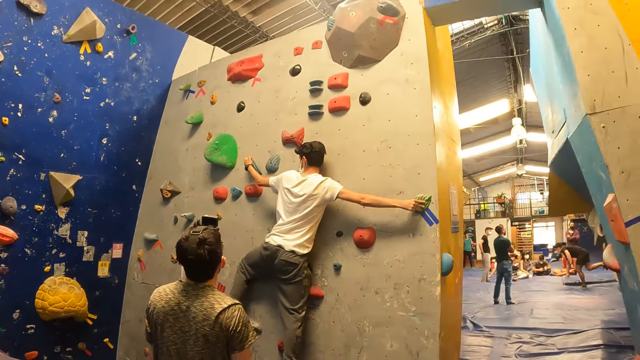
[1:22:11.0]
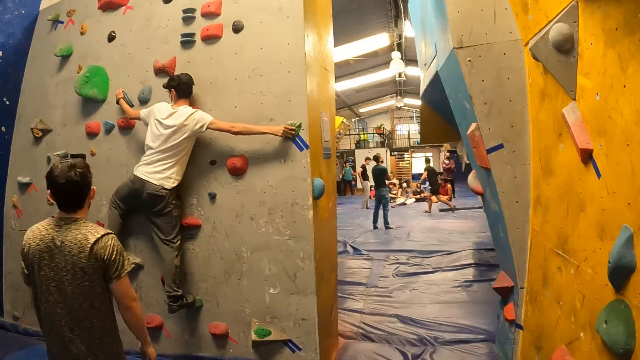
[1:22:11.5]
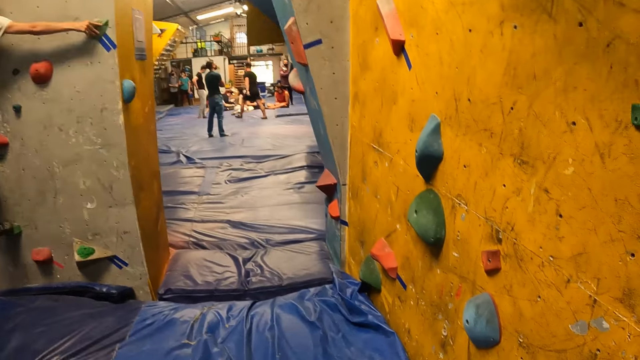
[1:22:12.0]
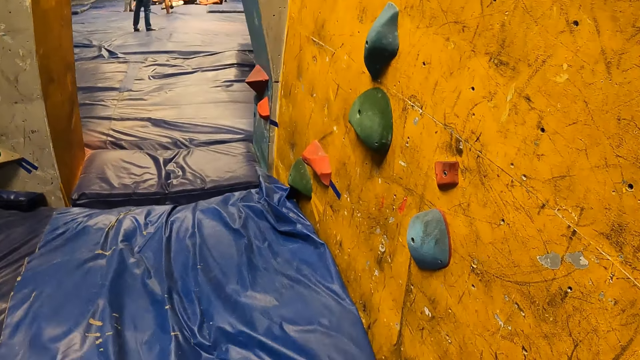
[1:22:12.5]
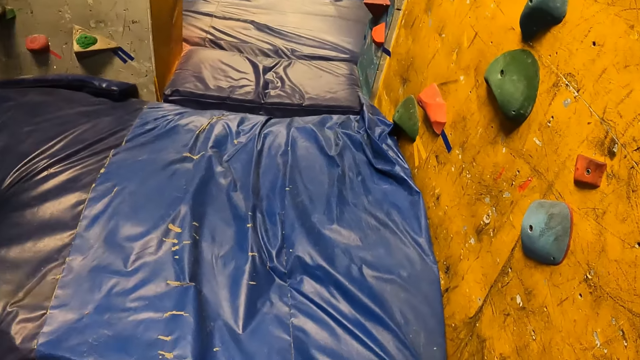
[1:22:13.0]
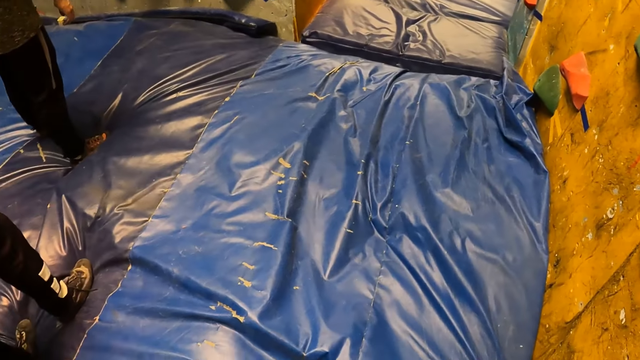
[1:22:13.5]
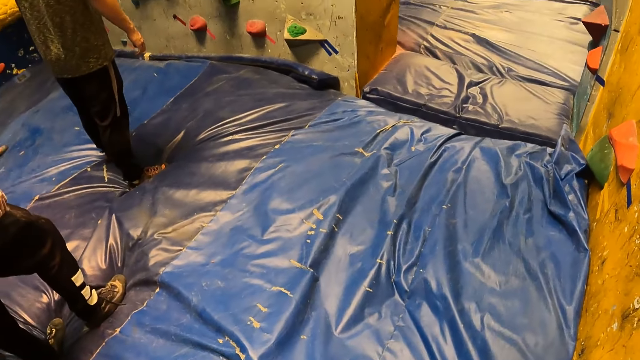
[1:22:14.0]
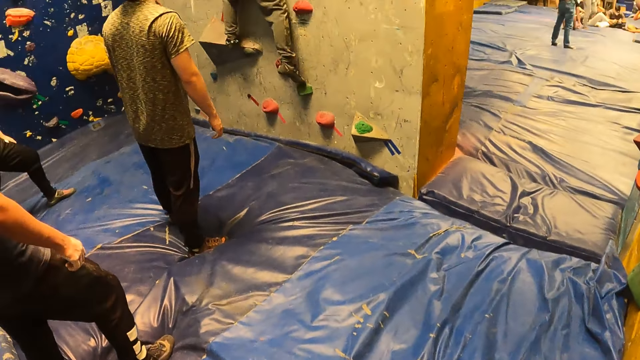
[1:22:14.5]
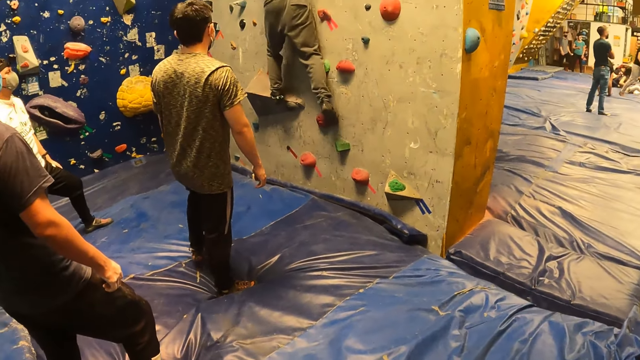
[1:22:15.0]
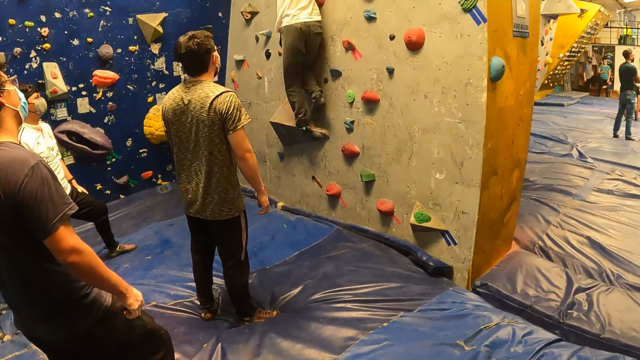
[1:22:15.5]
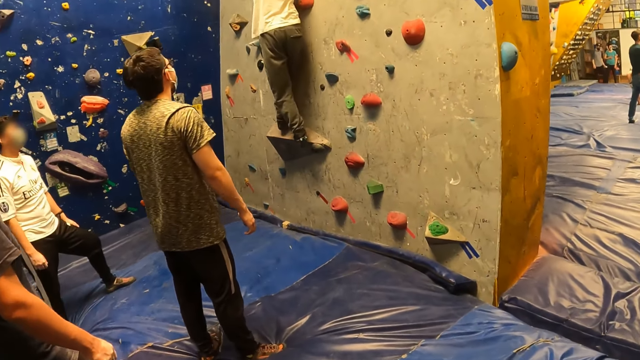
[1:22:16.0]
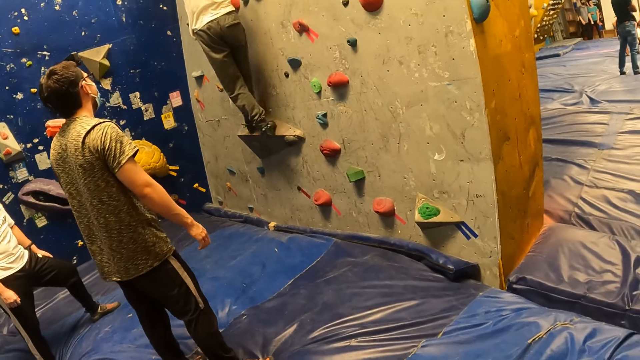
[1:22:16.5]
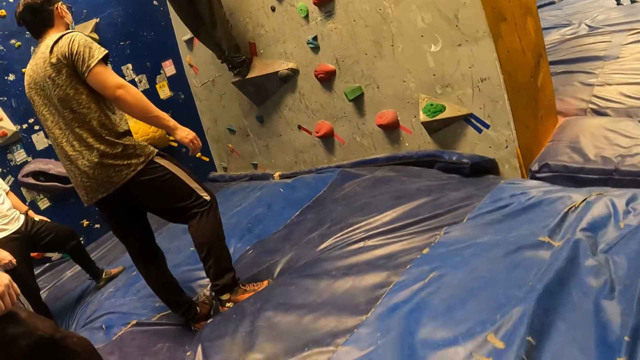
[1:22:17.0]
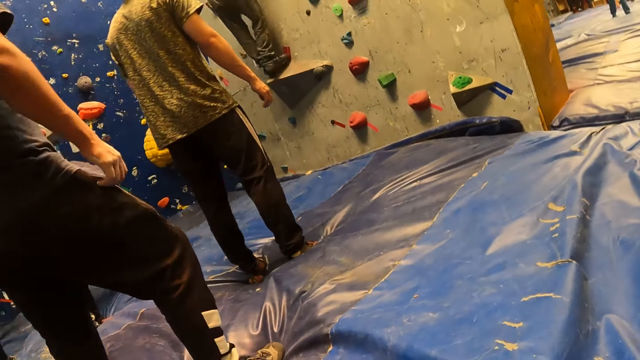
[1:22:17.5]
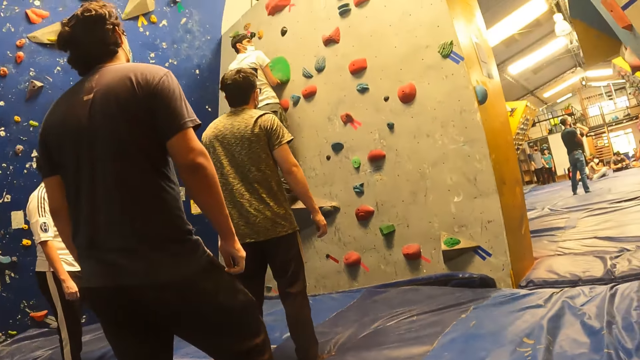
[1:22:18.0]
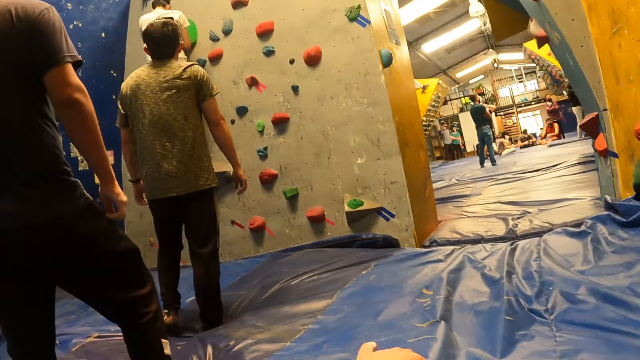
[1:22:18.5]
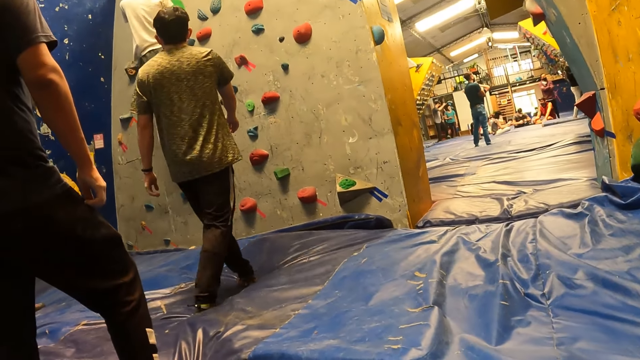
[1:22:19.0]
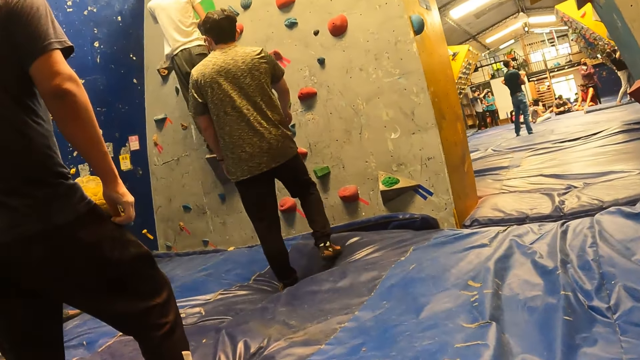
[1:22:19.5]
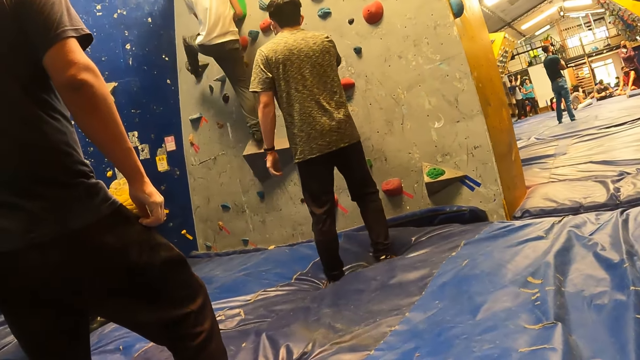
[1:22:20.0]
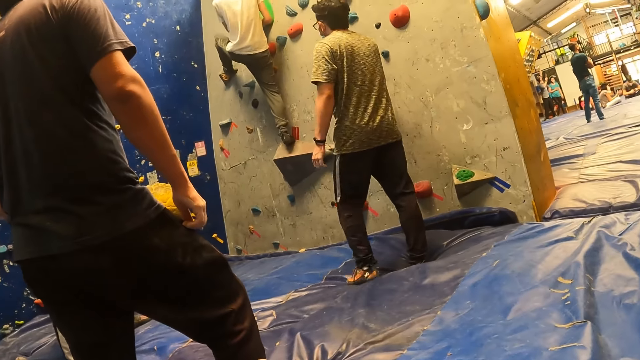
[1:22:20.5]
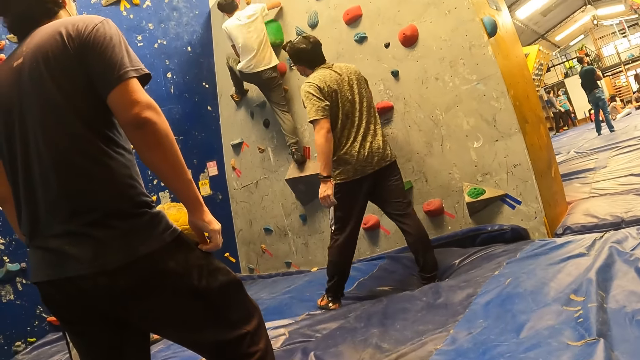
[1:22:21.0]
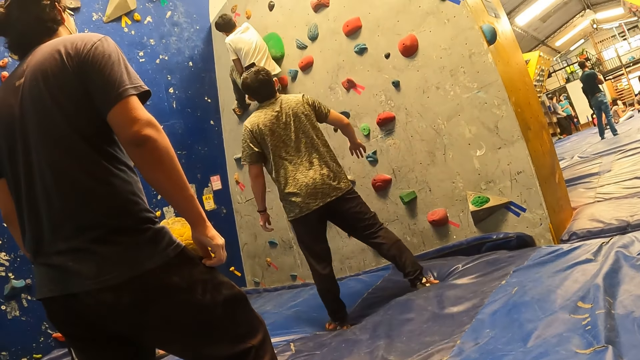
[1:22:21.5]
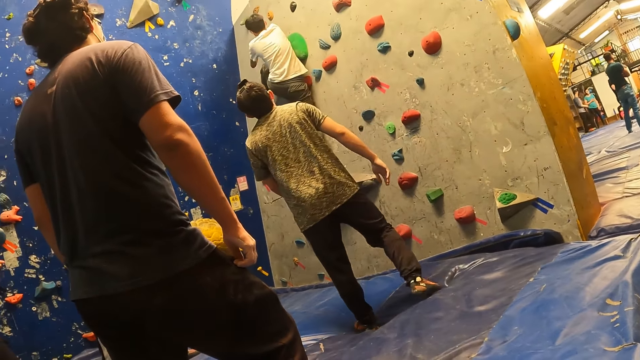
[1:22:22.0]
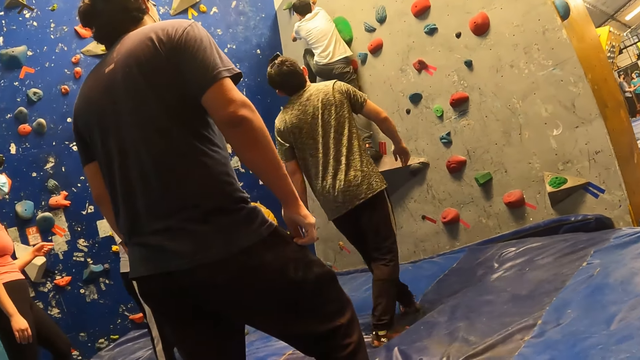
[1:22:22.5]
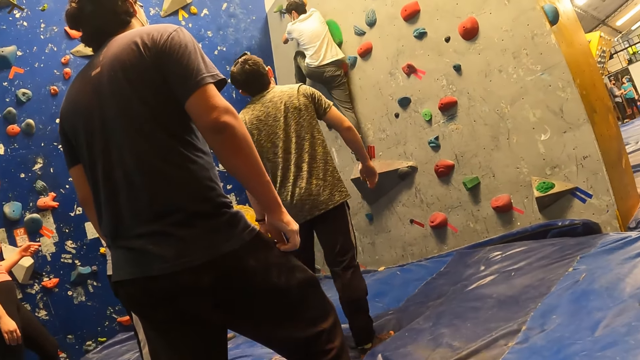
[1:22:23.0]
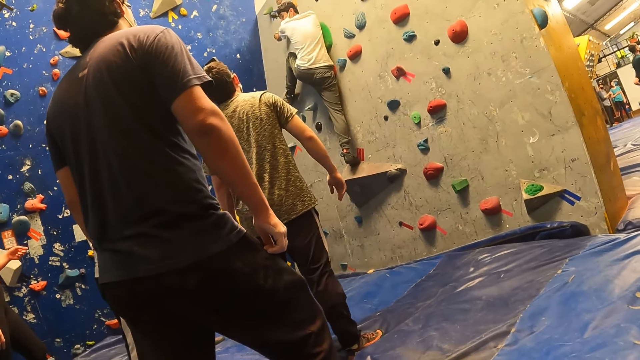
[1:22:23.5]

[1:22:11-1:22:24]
A man climbs the wall. The camera wearer looks at the floor. The man climbs a rock with his hands and legs. Another man steps forward.

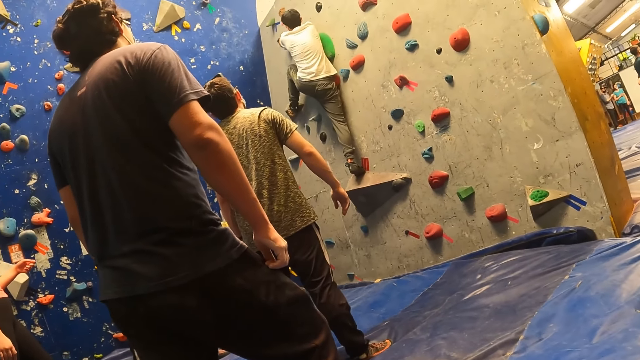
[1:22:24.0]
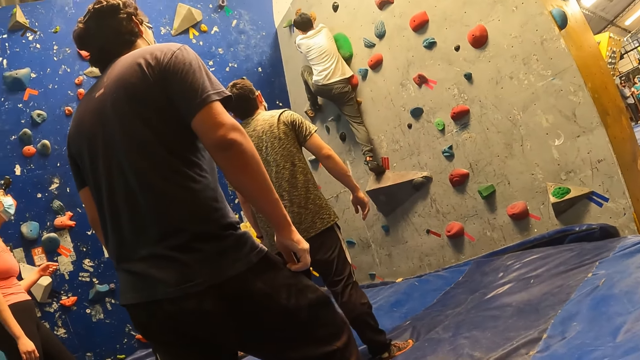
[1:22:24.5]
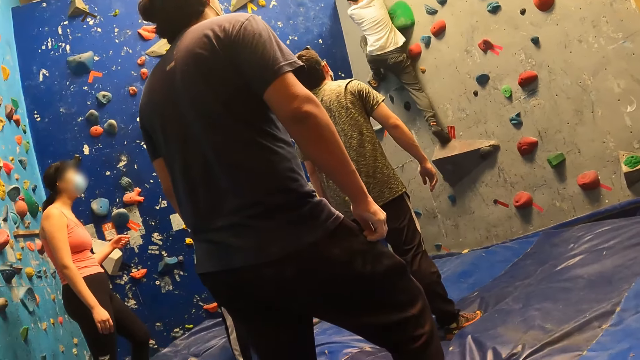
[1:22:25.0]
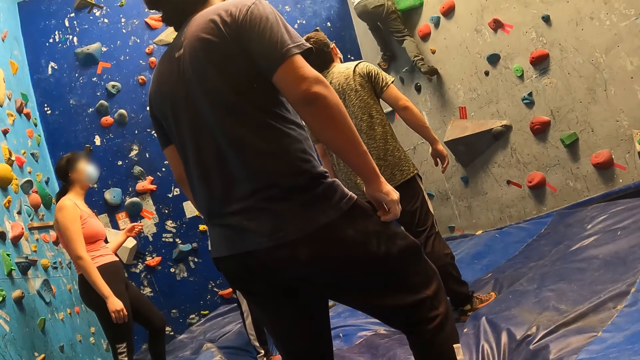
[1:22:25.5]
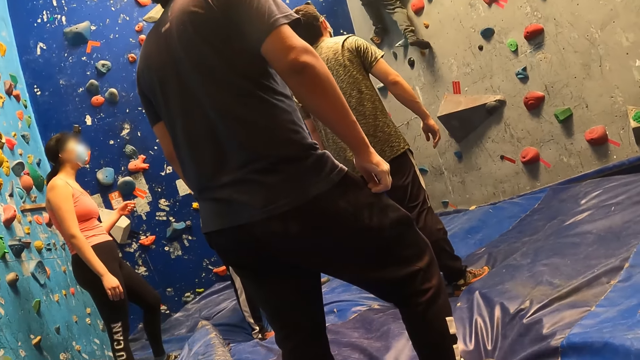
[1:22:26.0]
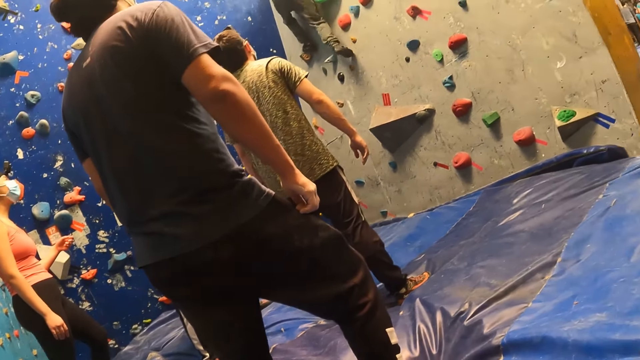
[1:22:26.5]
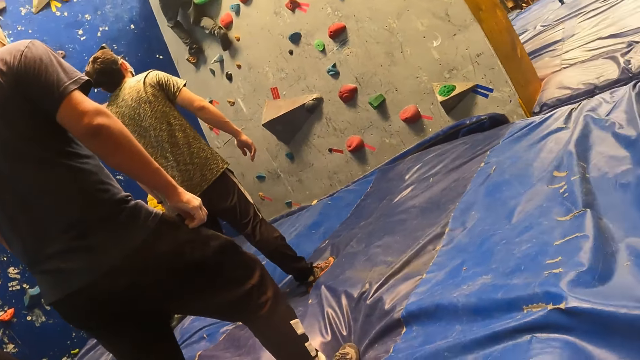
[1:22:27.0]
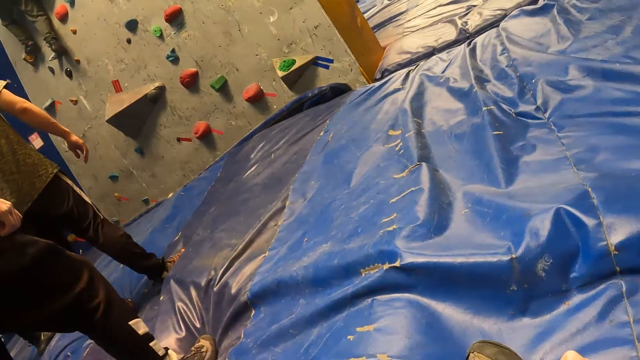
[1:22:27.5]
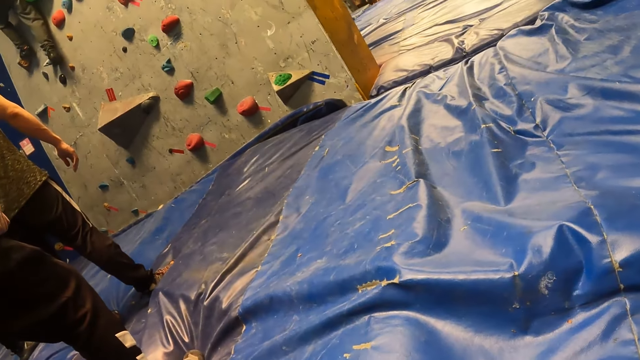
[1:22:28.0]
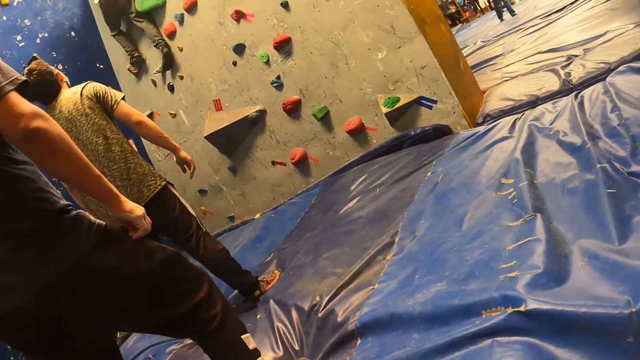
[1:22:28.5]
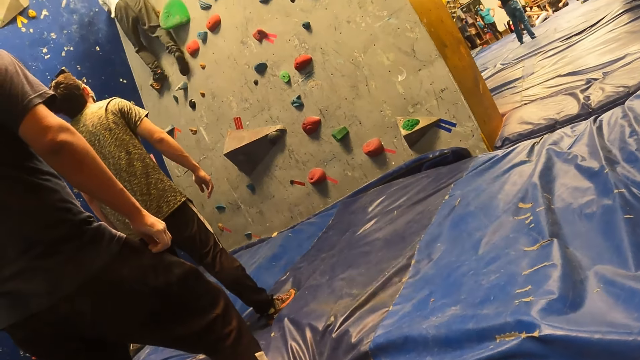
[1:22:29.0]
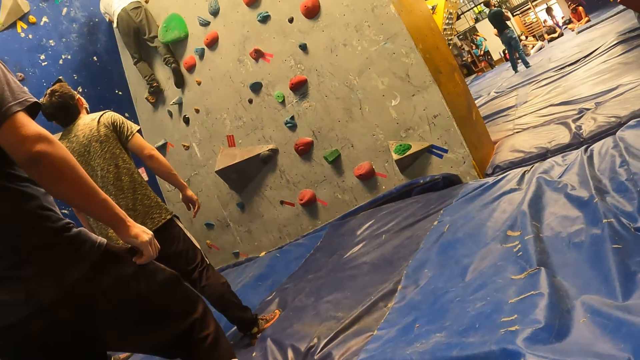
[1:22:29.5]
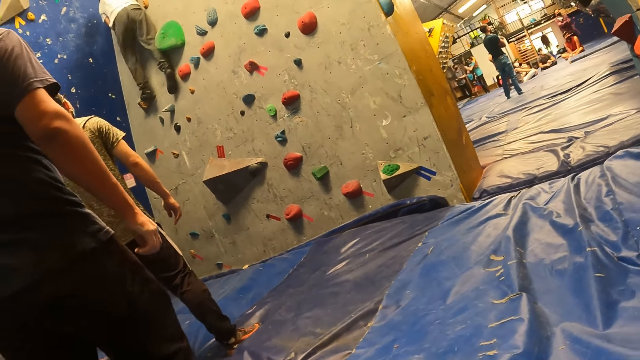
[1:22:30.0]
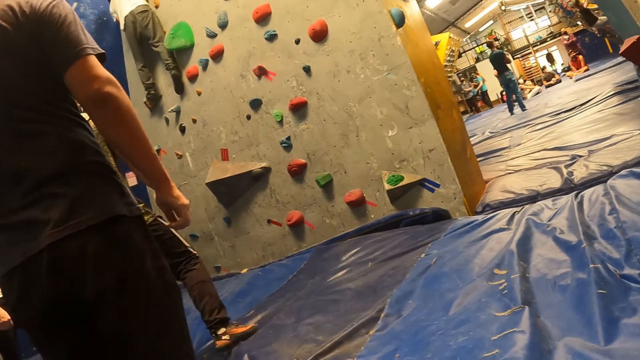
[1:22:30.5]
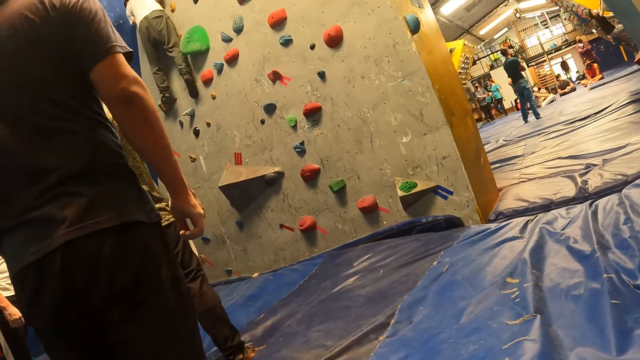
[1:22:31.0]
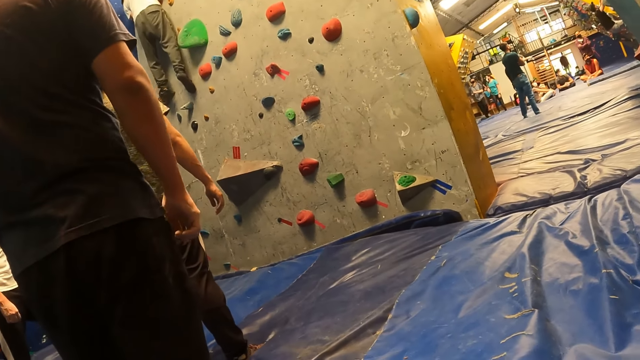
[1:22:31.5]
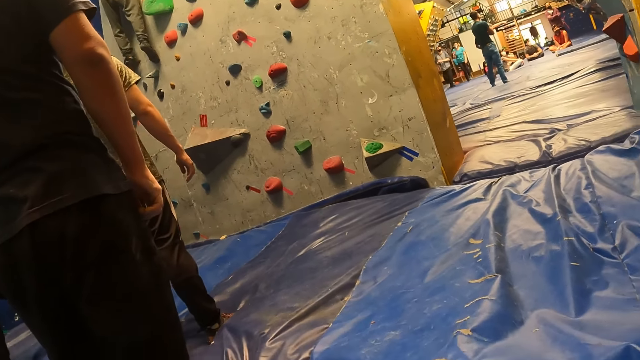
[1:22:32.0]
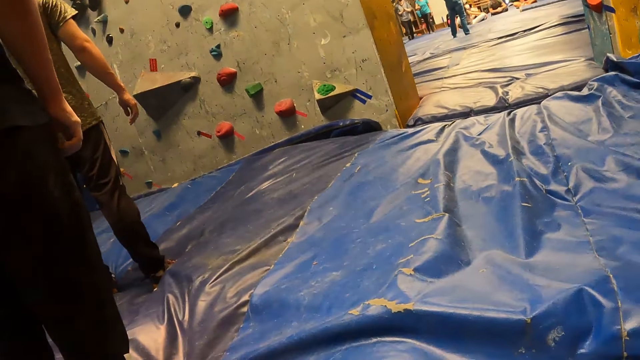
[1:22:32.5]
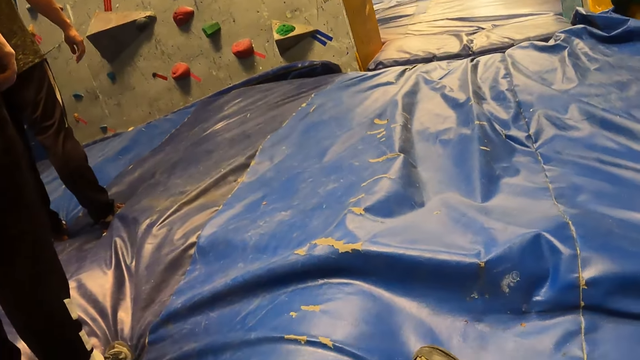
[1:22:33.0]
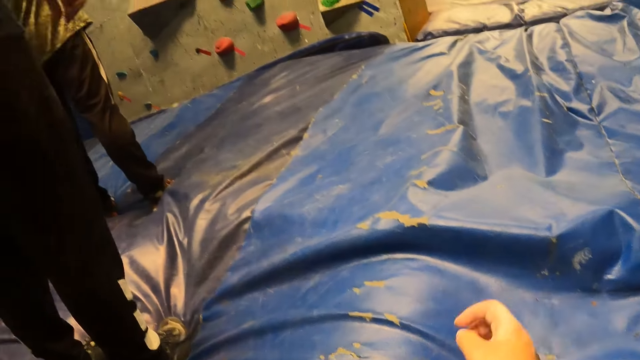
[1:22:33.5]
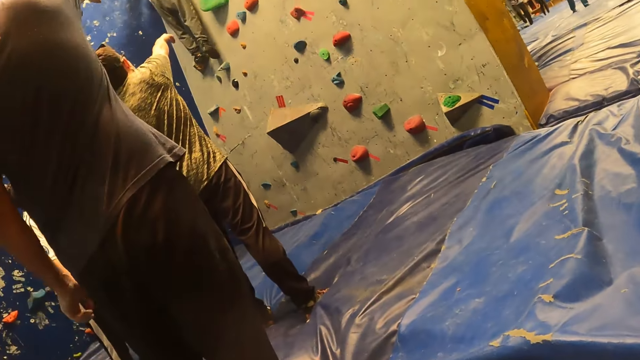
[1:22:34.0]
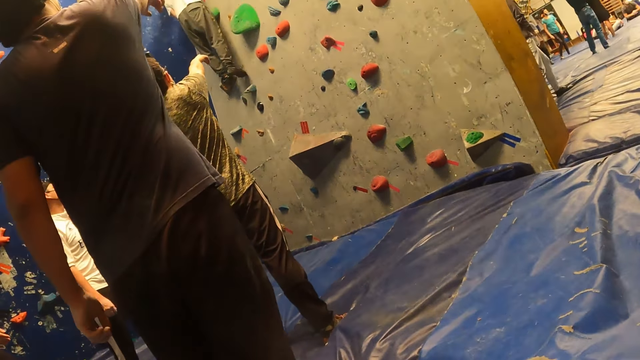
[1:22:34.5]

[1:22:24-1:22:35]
The camera wearer moves her right hand towards her left side.
